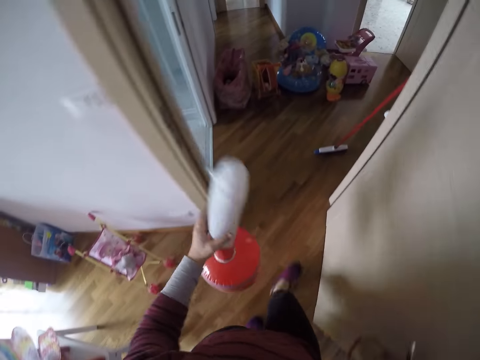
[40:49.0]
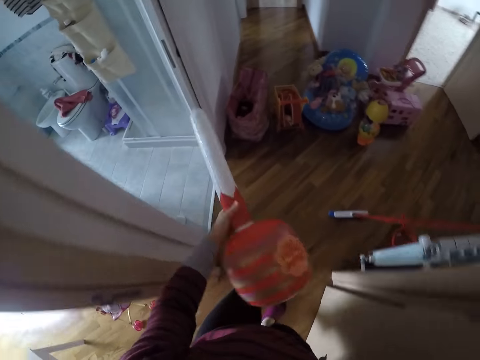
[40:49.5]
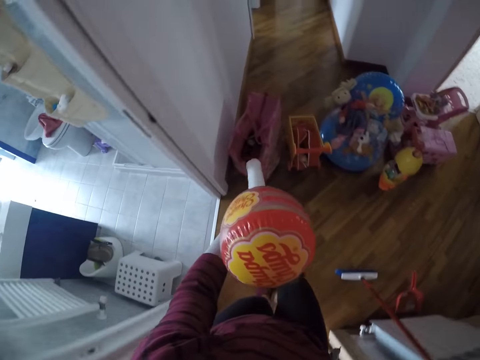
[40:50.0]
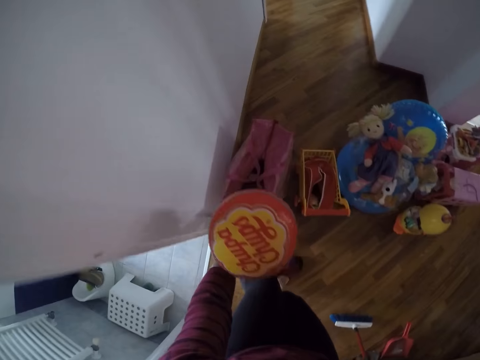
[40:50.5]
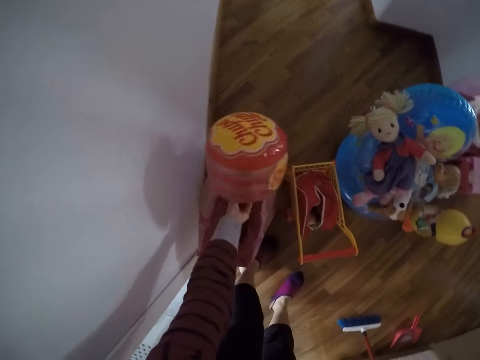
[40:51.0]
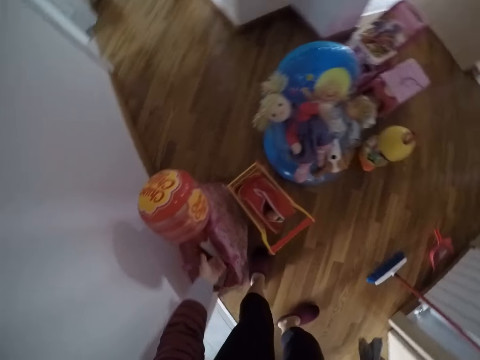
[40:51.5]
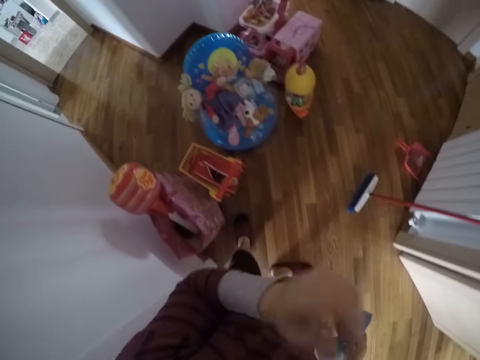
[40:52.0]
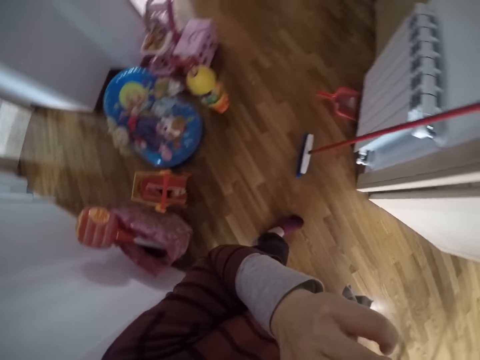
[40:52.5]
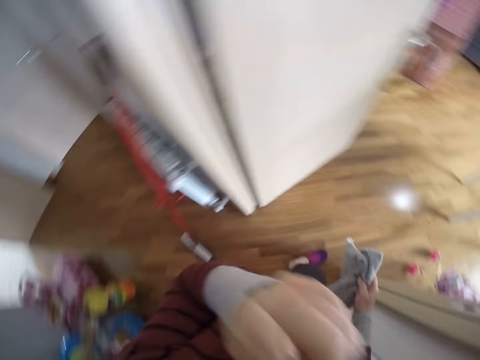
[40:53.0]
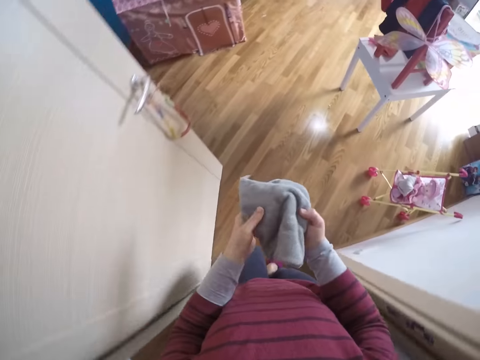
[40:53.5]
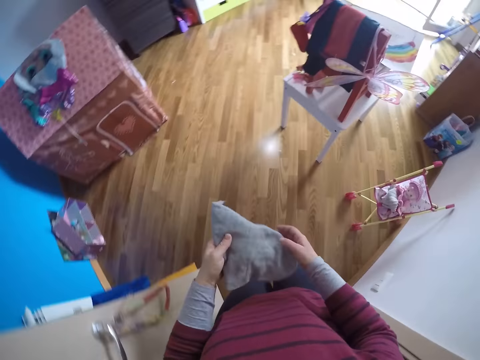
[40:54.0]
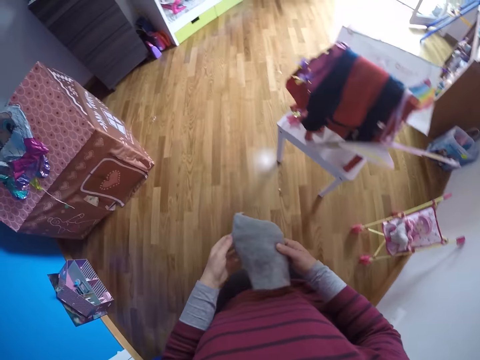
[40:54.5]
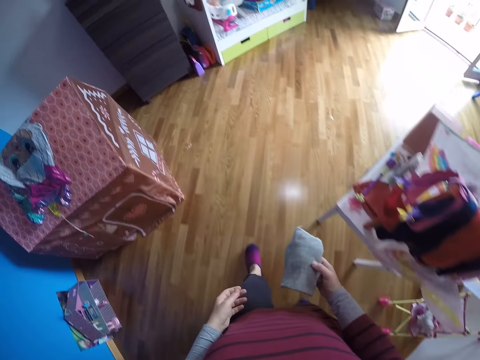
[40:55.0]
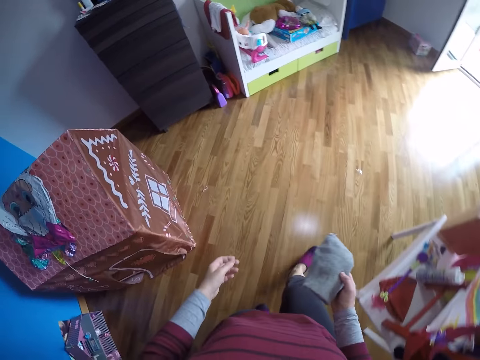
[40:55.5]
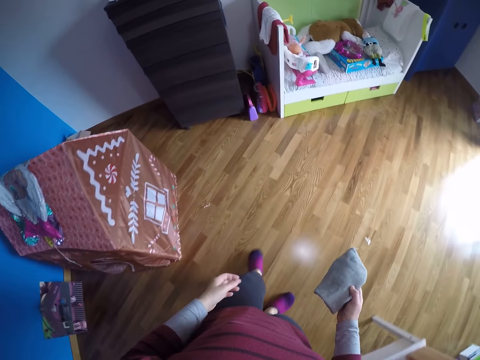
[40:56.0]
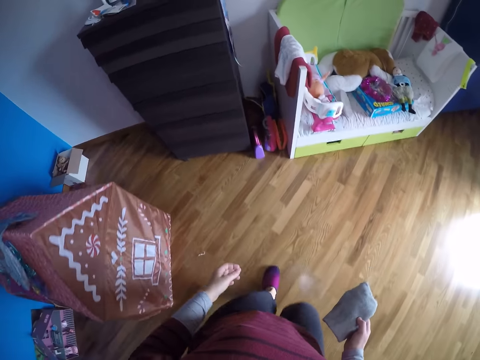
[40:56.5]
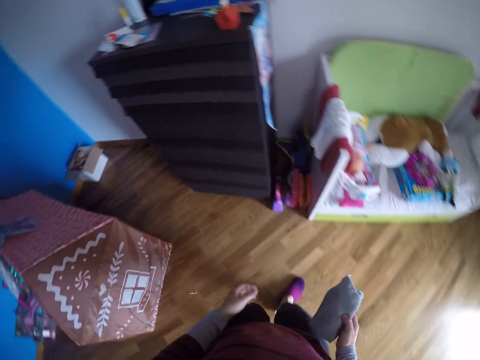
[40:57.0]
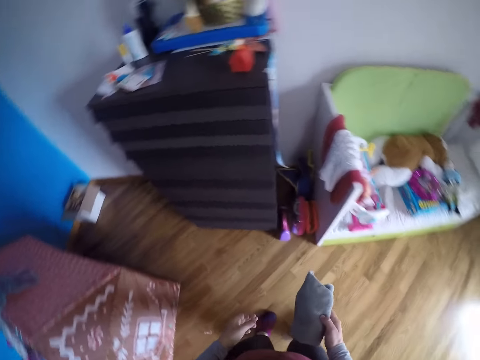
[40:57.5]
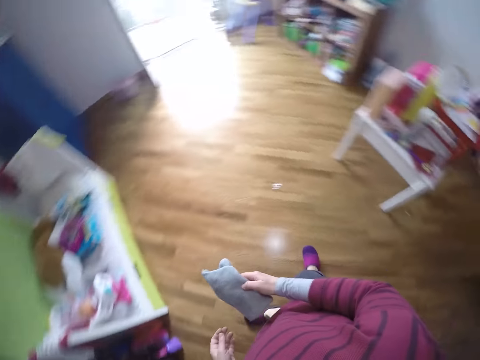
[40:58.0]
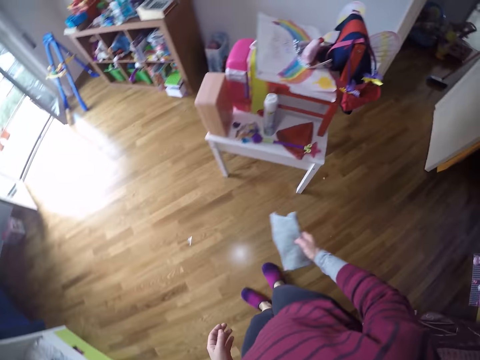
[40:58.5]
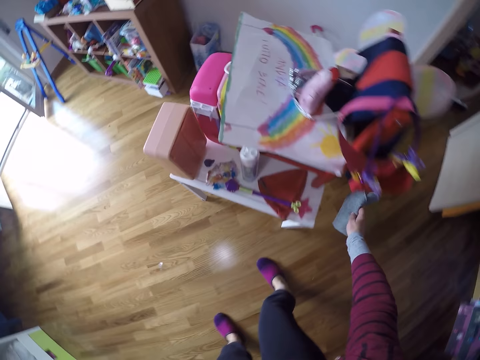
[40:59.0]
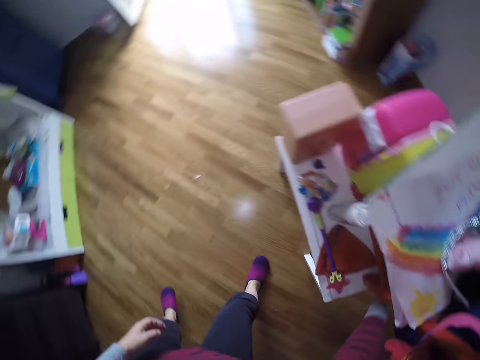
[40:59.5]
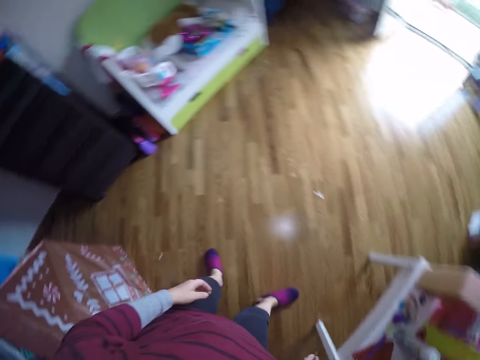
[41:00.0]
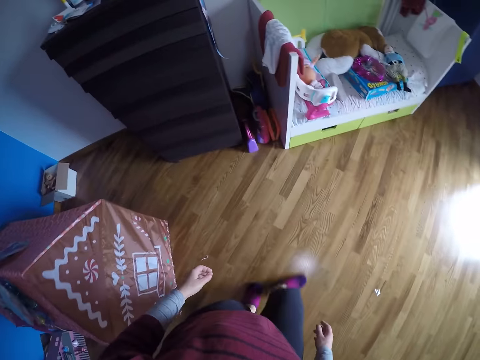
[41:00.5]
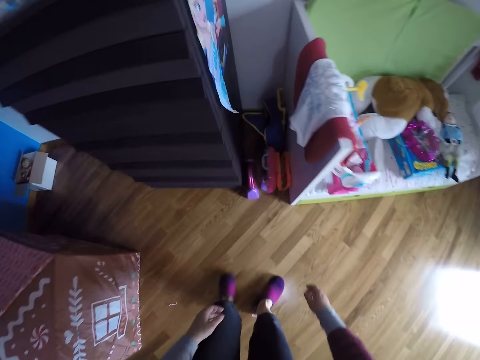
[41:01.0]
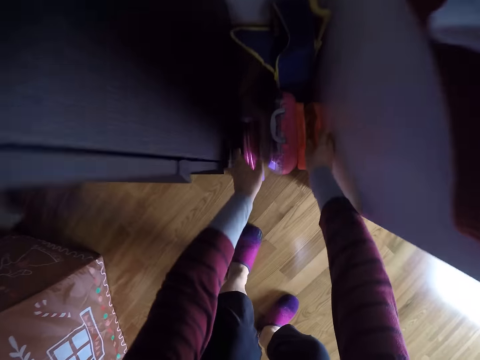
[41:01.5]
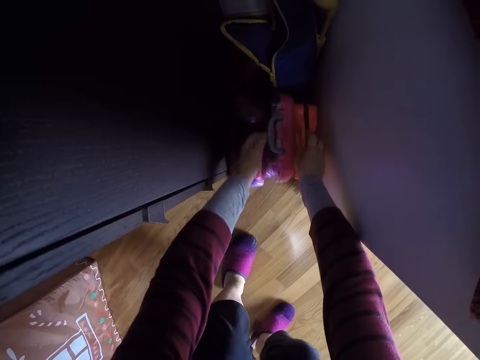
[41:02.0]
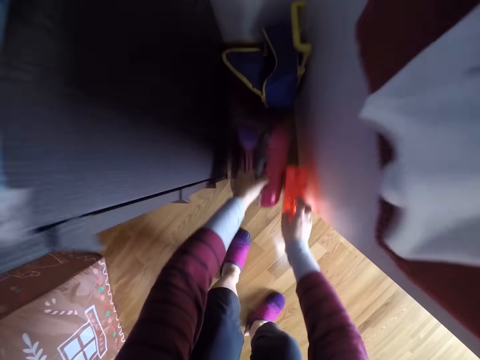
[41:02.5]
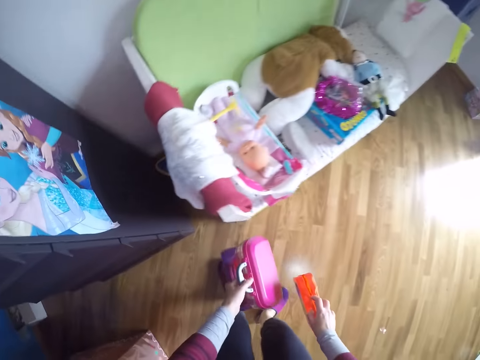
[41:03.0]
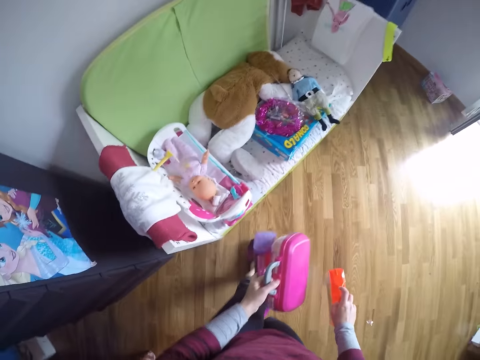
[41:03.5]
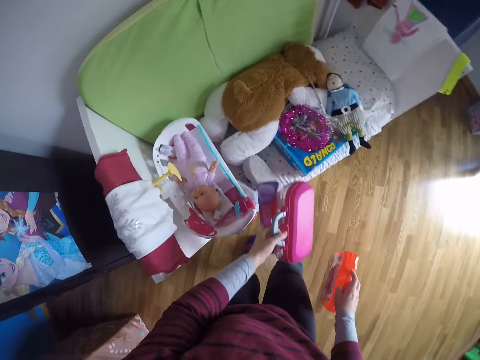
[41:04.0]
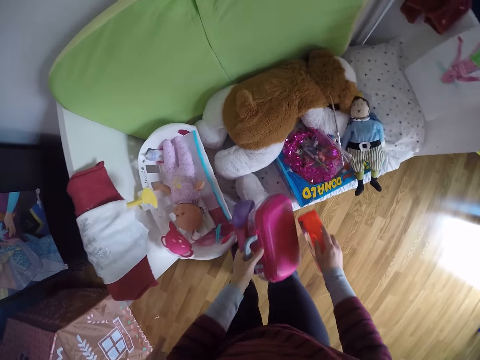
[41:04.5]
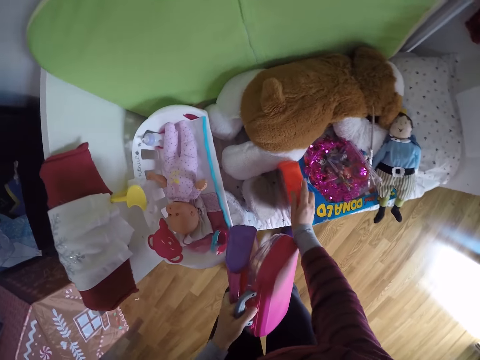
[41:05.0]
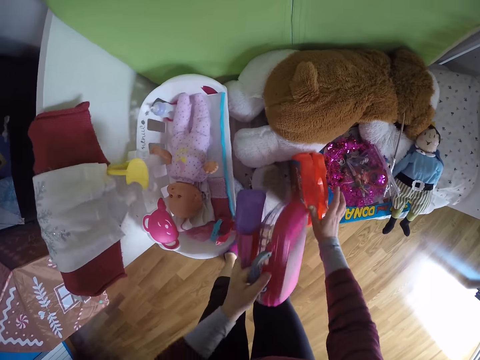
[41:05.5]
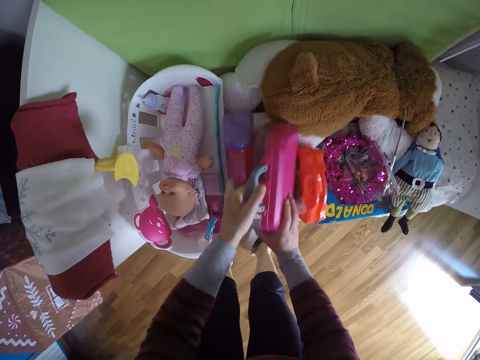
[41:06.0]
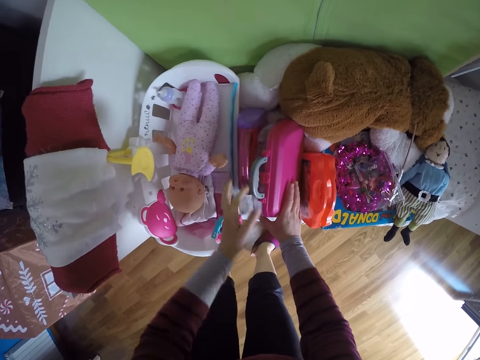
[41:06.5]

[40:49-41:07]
The camera wearer turns the balloon. She drops the toy in a bag with her left hand. She turns around. She touches her face with her left hand. She walks around. She walks out of the room to the initial room. She holds the towel with both hands. She looks at the hand towel. She walks towards the drawer. She turns around. She moves around. She drops the towel in her right hand on a table. She looks around. She walks around. She picks plastic containers from the floor of the room with both hands. She turns around. She walks around. She places the plastic containers on a toy shelf.

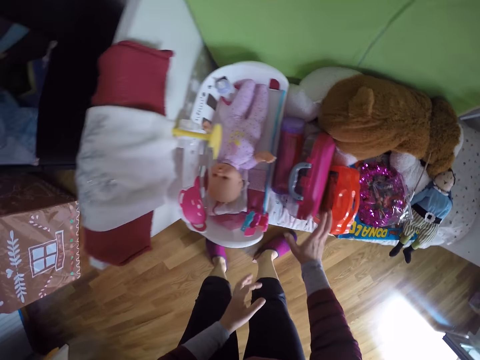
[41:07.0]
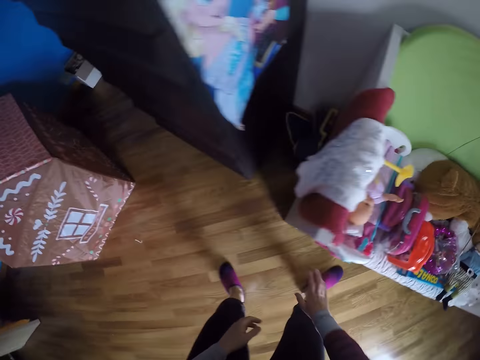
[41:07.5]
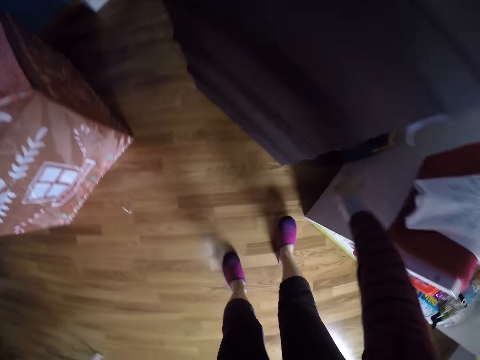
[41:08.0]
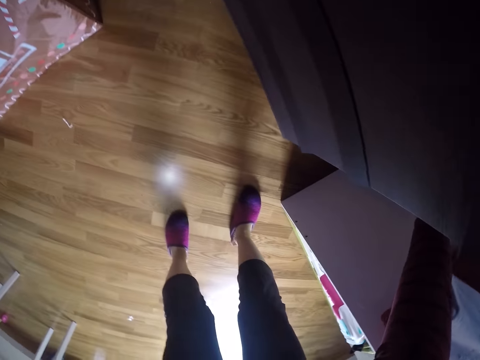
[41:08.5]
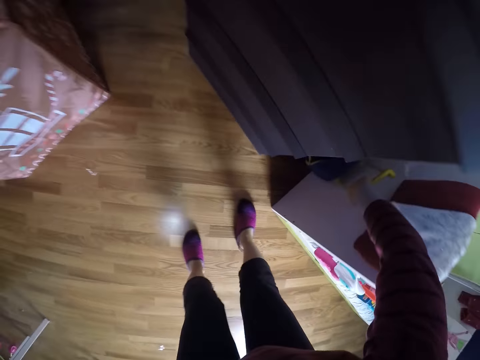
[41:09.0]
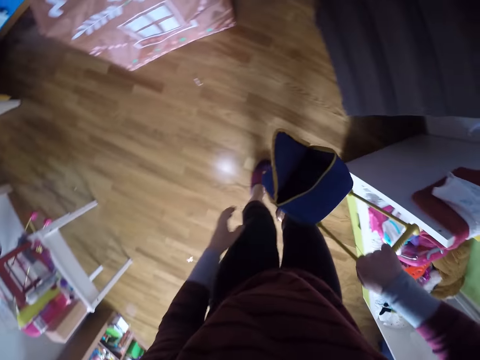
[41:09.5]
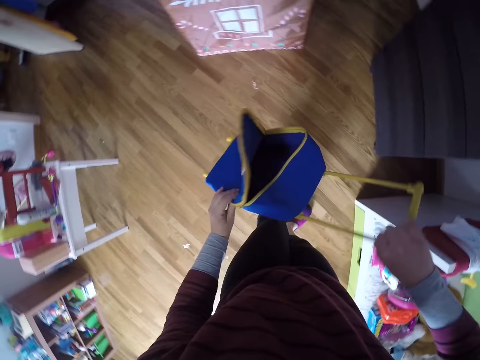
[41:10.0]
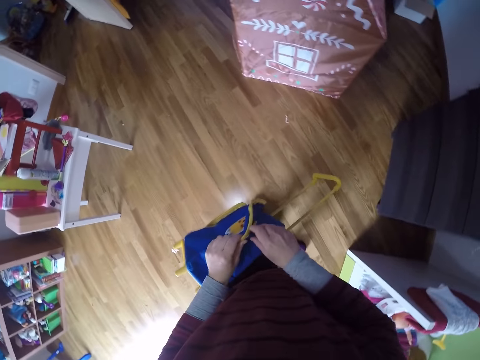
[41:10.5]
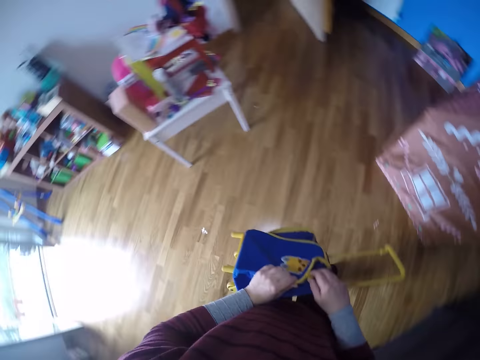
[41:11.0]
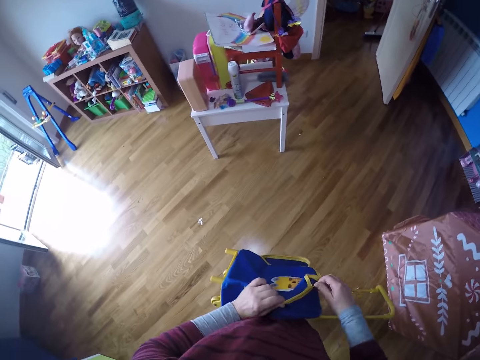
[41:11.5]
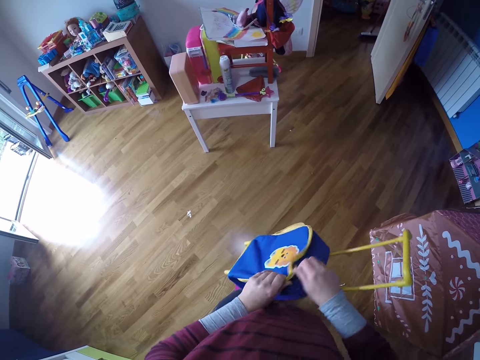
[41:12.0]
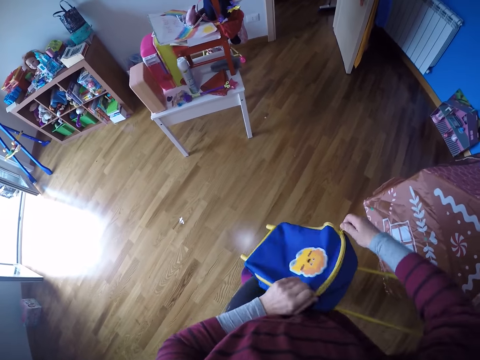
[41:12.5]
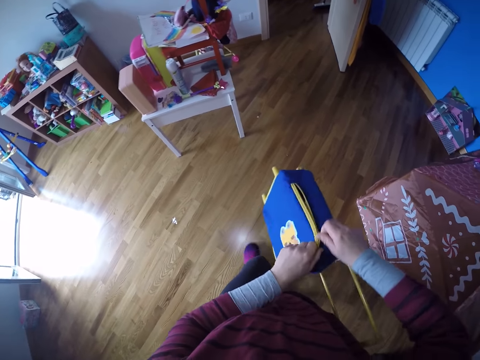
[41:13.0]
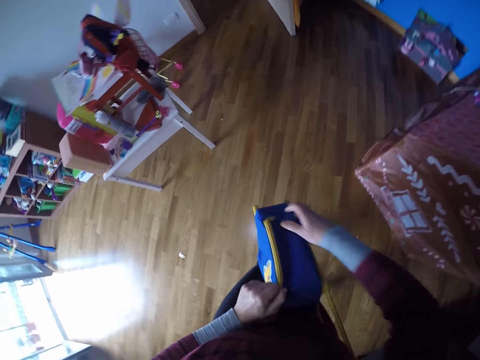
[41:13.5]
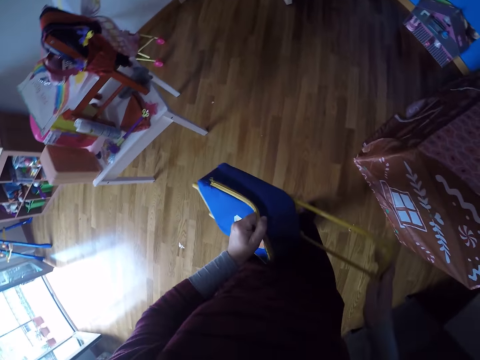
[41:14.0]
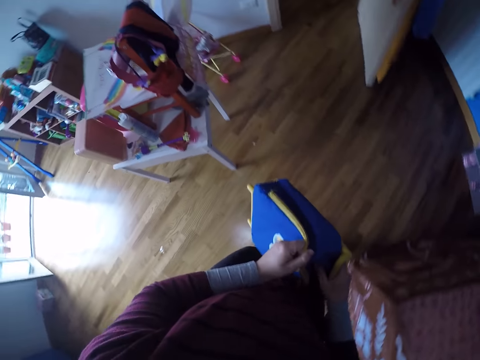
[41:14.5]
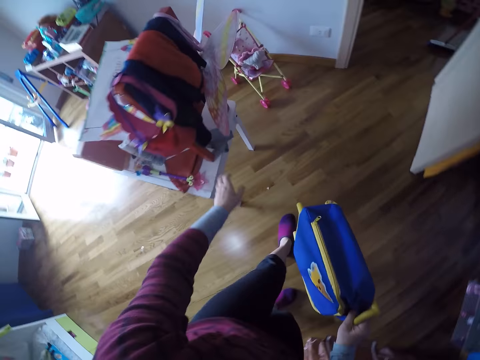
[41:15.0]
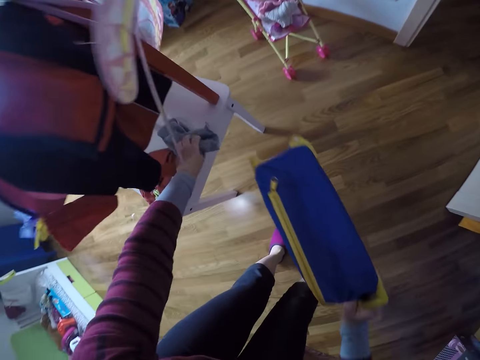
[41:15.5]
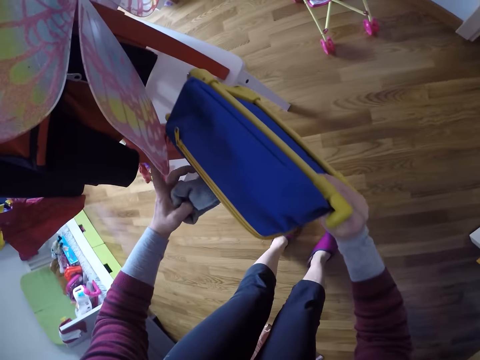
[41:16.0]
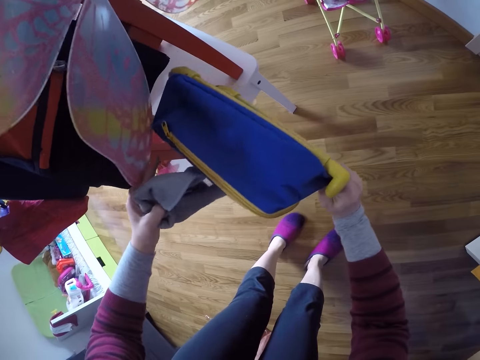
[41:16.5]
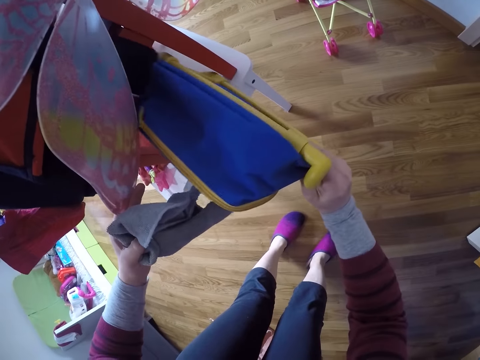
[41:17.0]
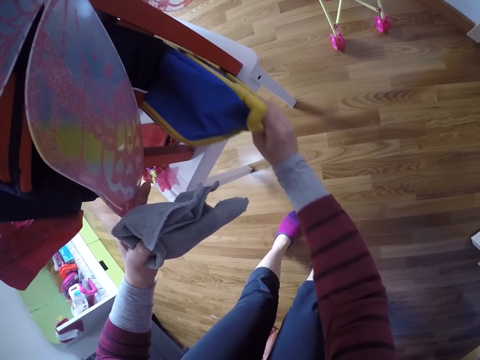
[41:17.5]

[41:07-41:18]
The camera wearer turns around. She picks up a bag from the floor with her right hand. She grabs the bag with both hands. She turns the bag. She zips up the bag with her right hand. She pushes the bag handle. She walks around. She picks up the towel from the table. She places the bag on the table with her right hand.
